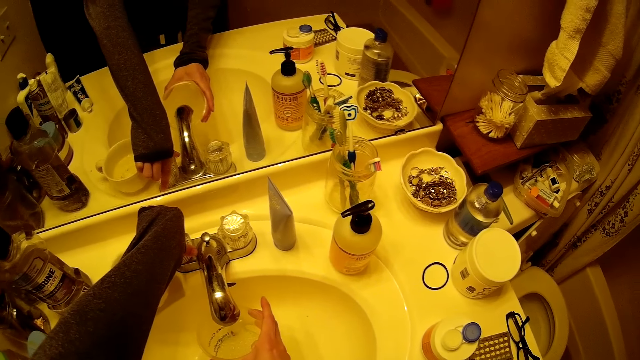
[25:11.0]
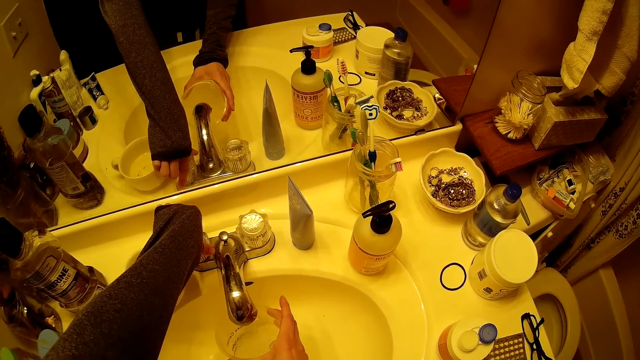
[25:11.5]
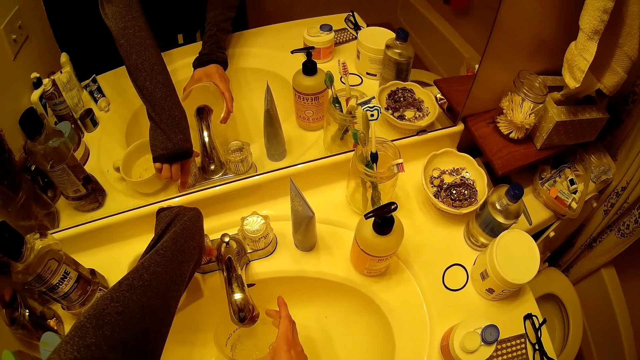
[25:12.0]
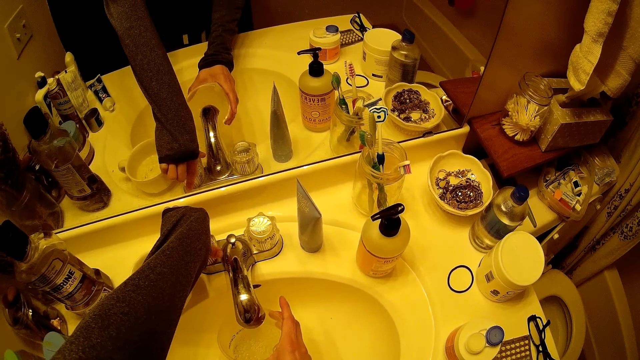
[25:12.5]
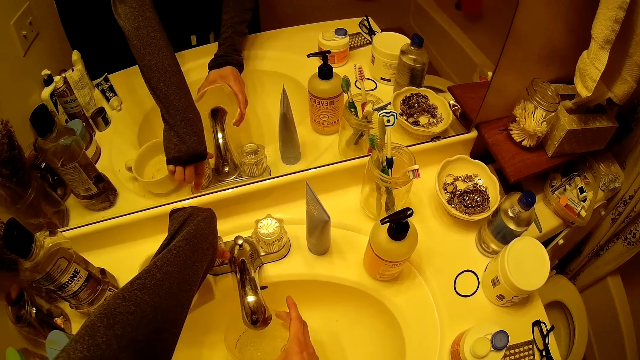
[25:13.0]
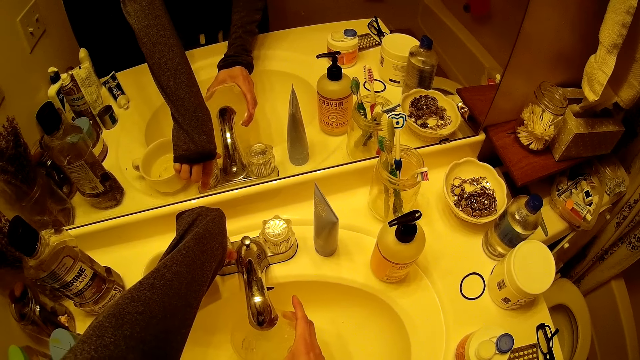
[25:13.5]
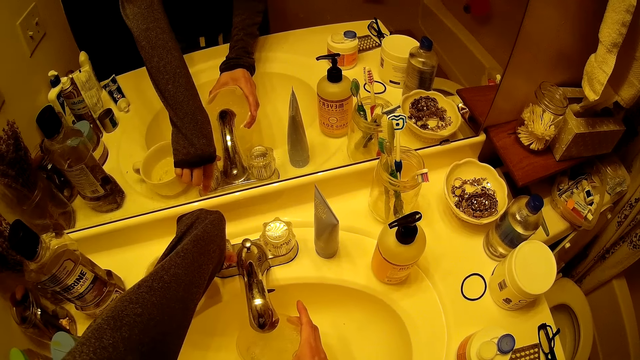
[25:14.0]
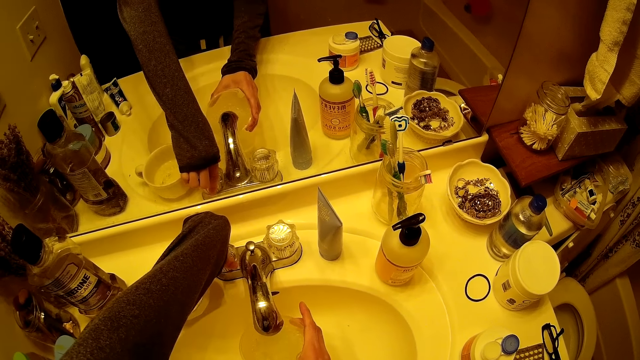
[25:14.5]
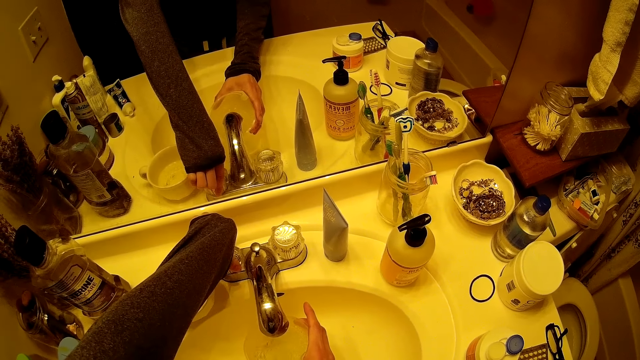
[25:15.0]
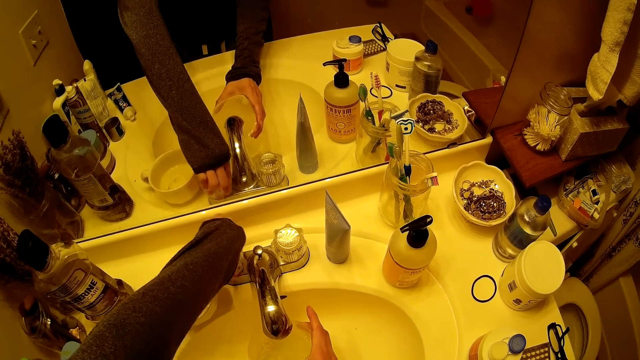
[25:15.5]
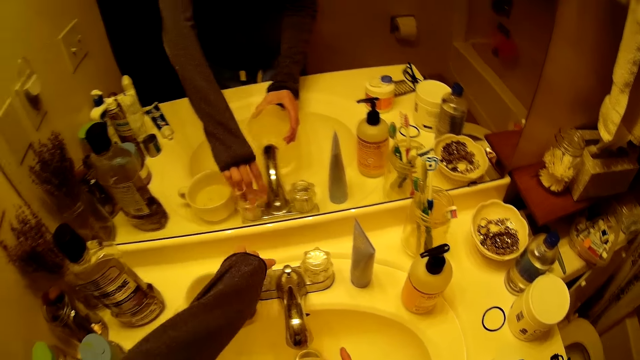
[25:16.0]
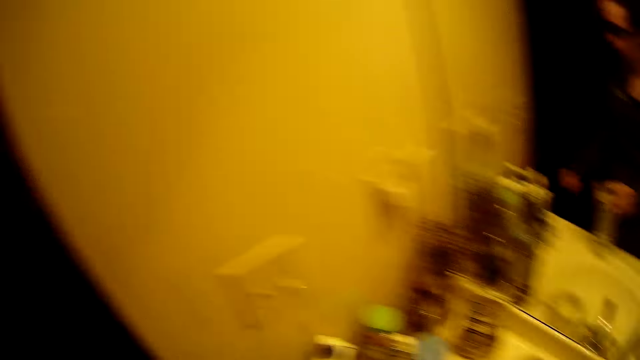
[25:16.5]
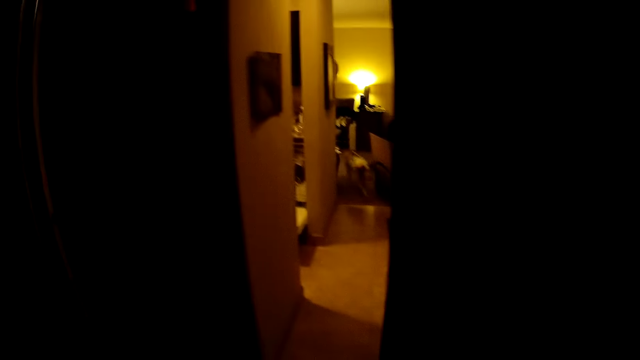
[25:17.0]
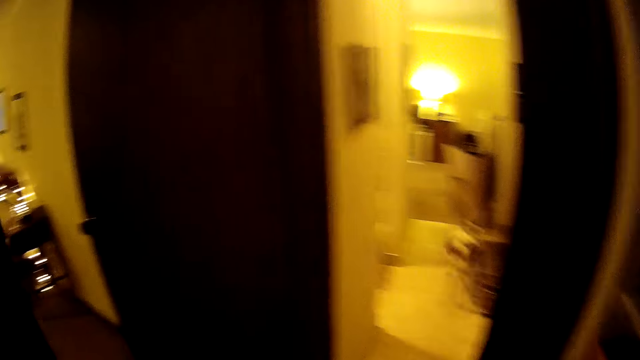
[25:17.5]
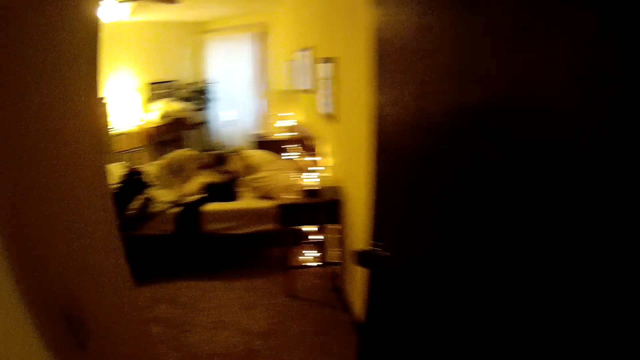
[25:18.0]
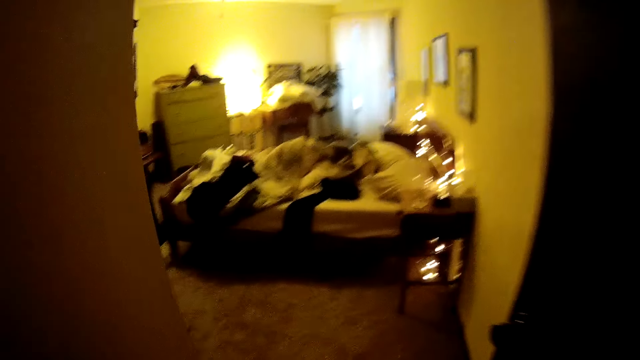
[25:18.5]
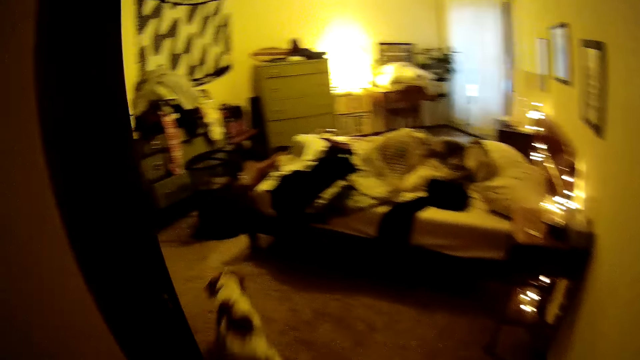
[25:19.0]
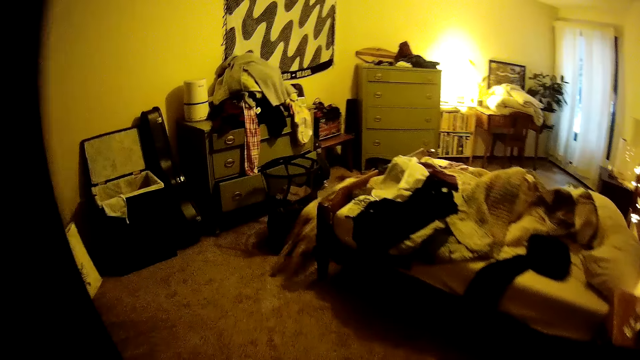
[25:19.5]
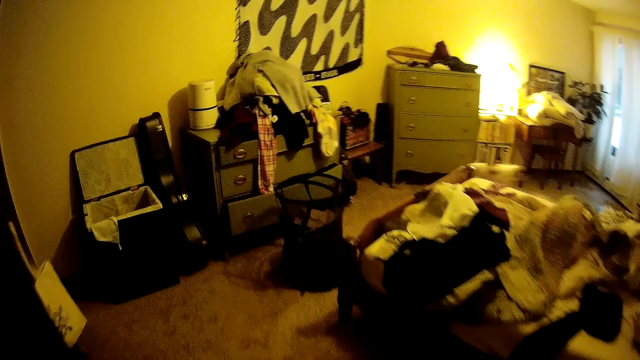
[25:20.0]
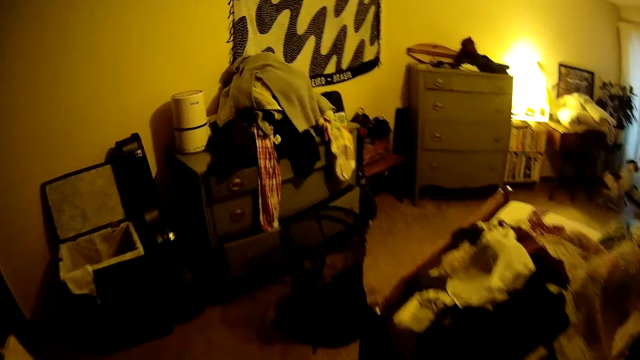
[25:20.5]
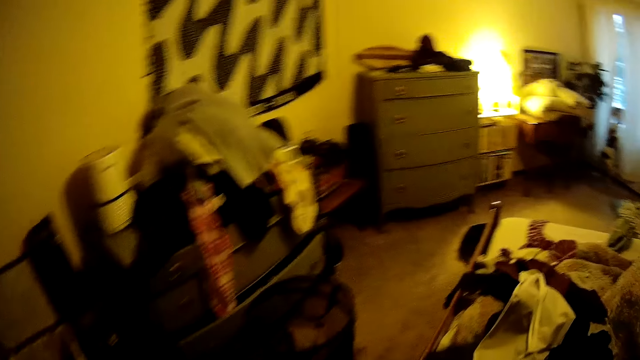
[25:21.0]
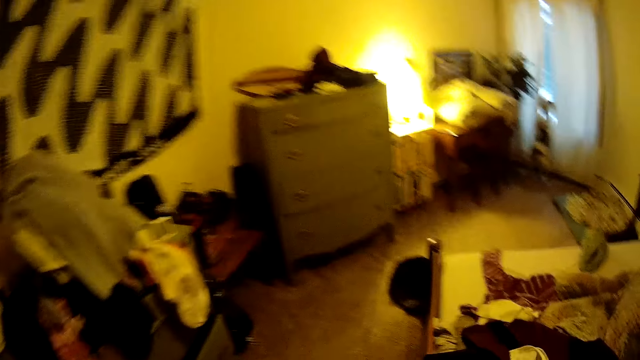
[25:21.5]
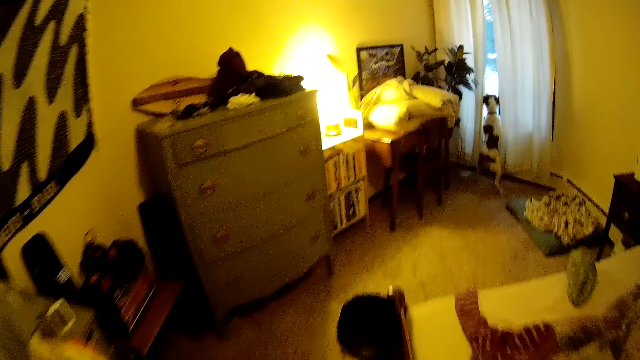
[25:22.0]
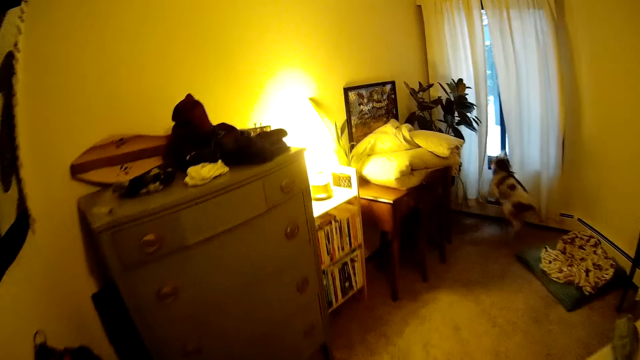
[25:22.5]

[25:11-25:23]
The camera wearer closes the tap with her left hand. She walks around a room. She walks out of the bathroom. She walks into the bedroom.

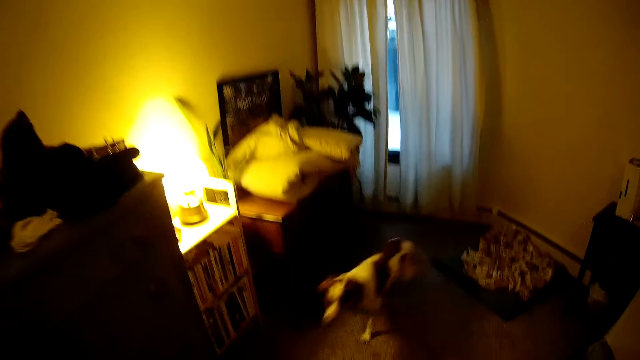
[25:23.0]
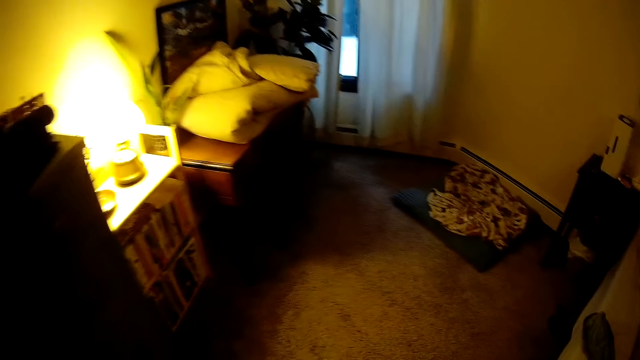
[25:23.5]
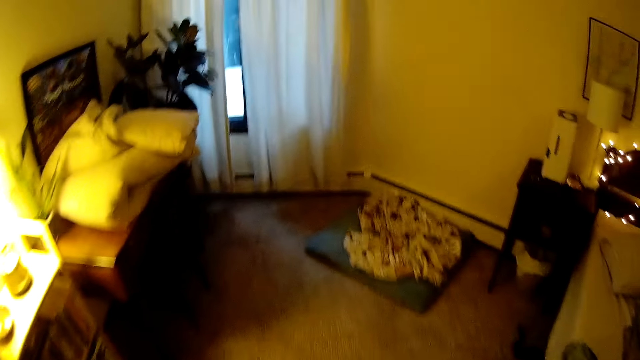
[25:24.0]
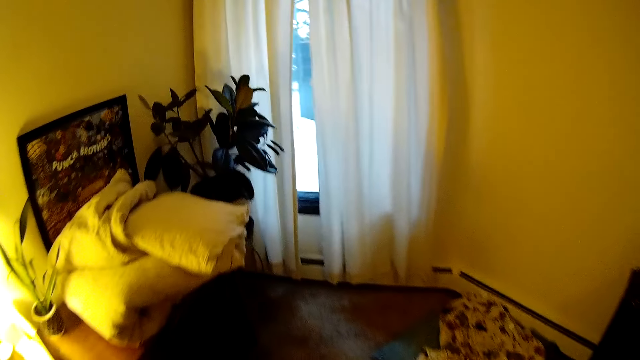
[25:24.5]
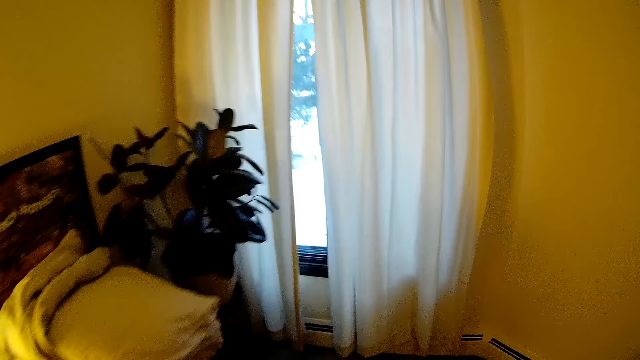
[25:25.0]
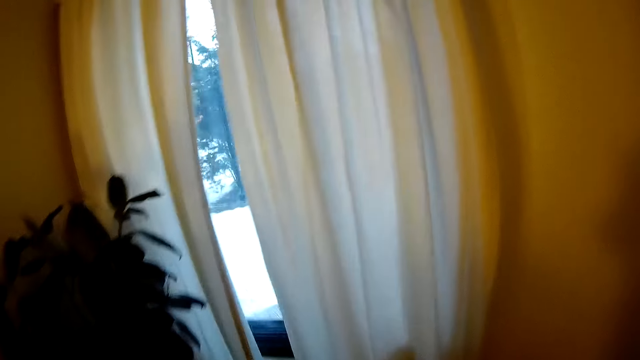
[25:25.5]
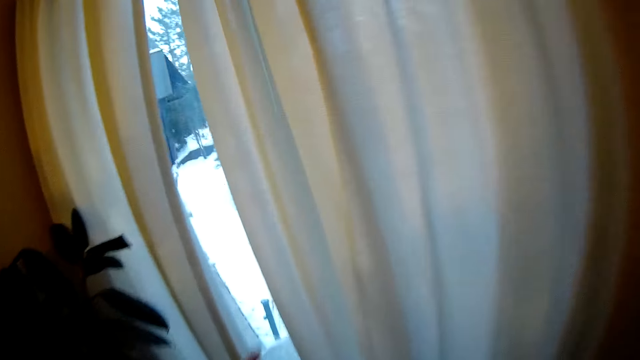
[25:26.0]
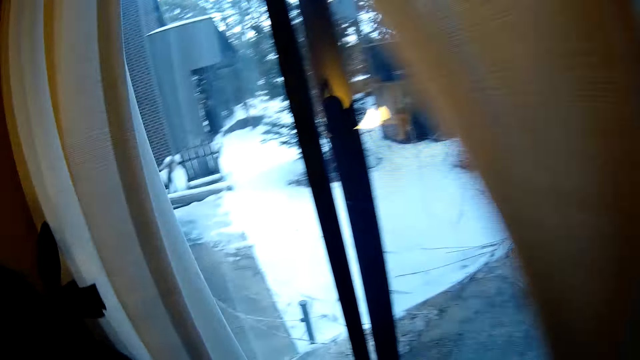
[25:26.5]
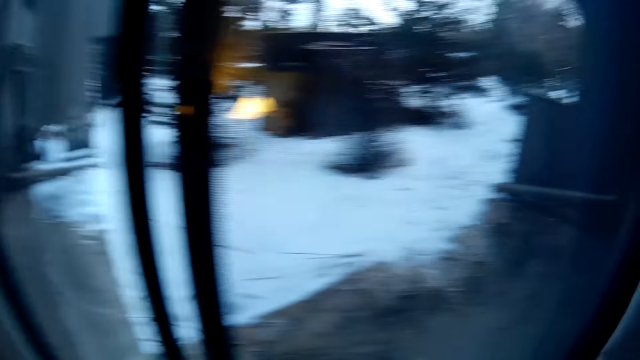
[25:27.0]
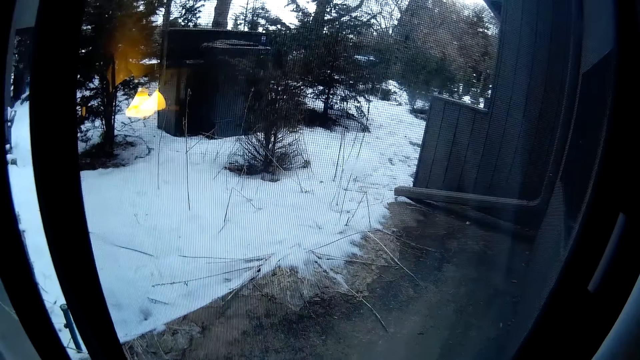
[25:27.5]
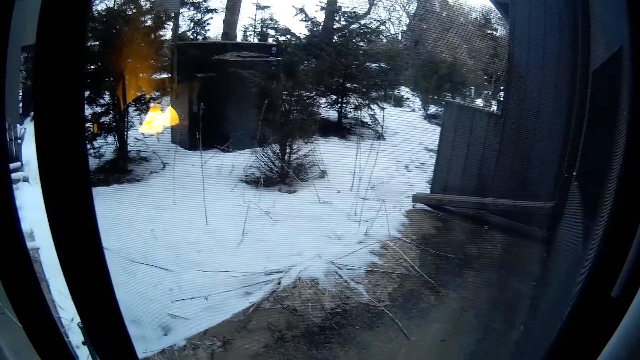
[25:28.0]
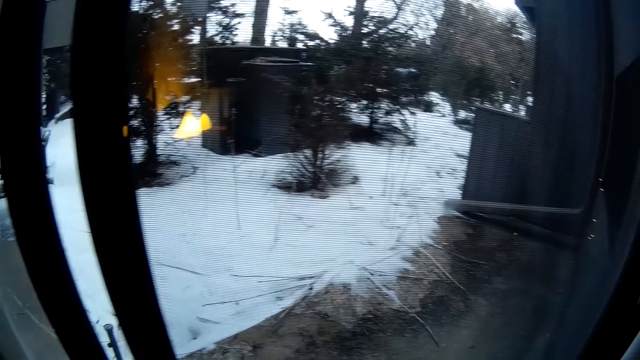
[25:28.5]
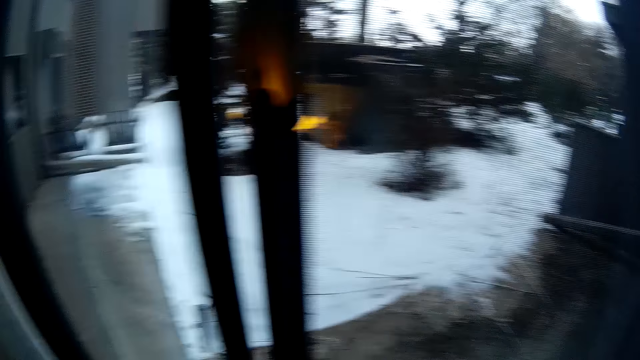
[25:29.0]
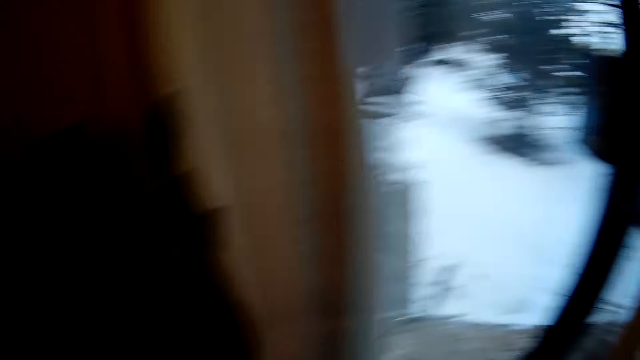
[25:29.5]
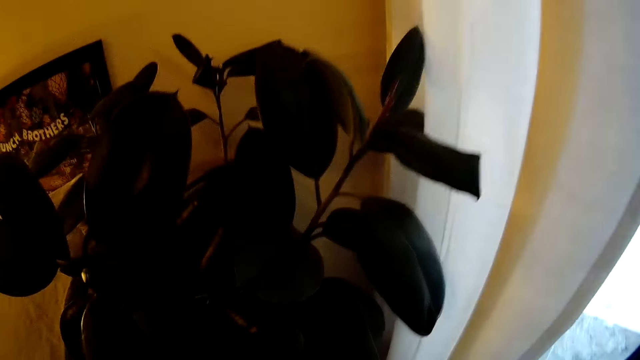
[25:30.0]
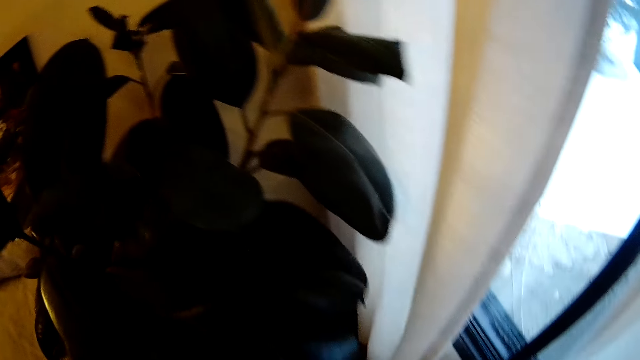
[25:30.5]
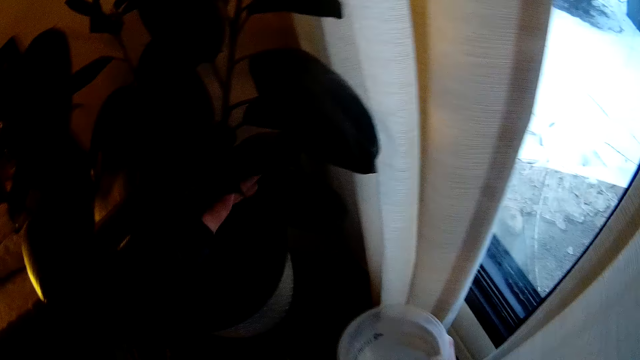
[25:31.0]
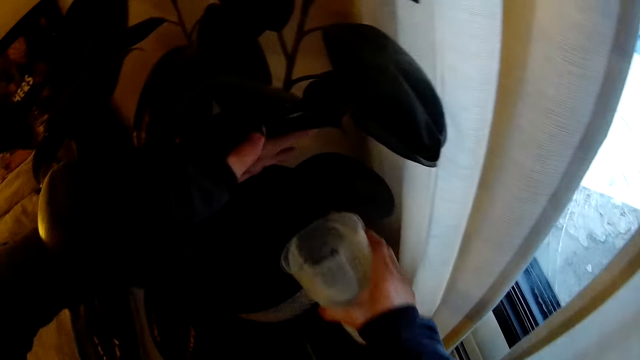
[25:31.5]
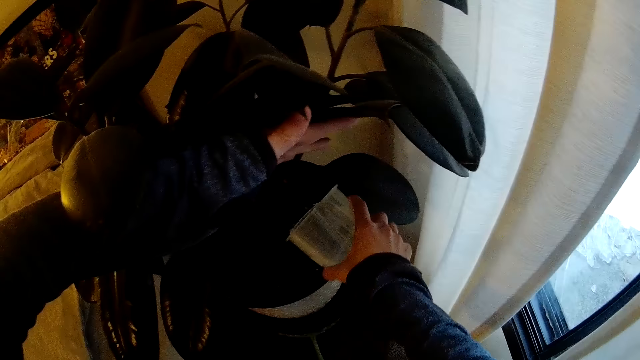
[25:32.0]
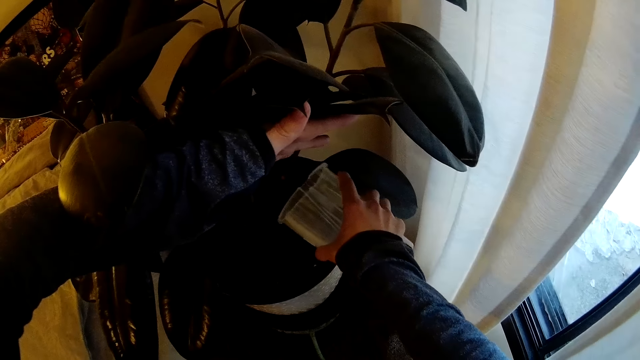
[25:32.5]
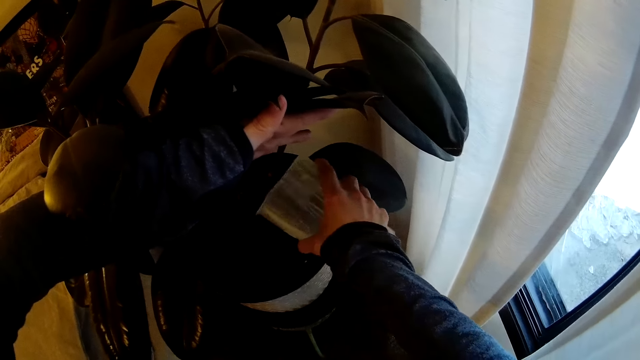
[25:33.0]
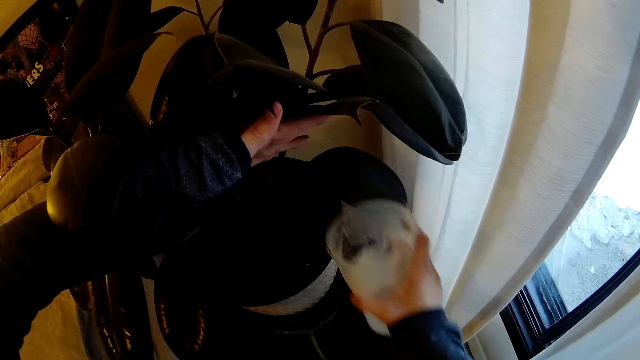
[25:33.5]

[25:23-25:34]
The camera wearer opens the curtains with her left hand. She looks around a room. She lifts the leaves with her left hand. She pours water in the flower pot with her right hand.
